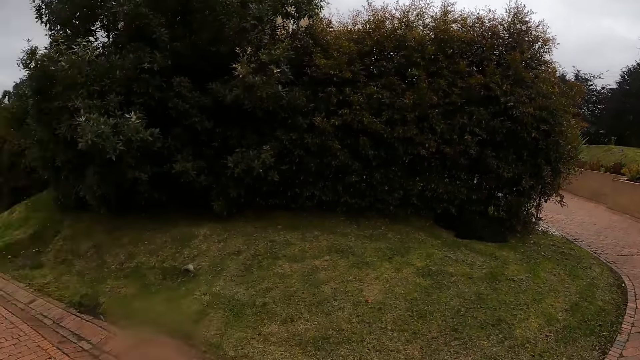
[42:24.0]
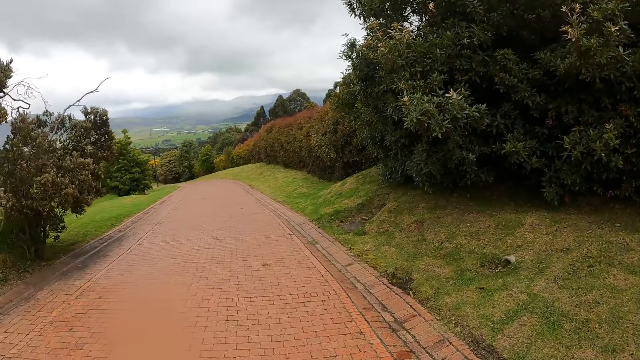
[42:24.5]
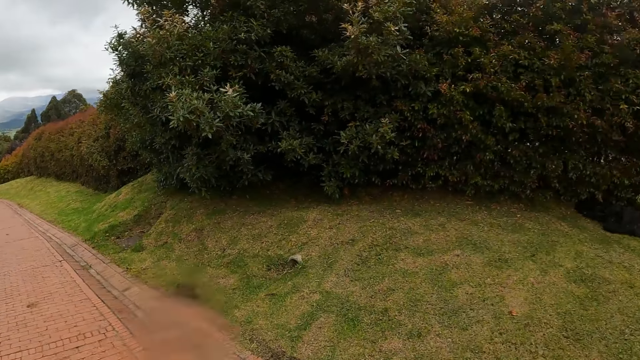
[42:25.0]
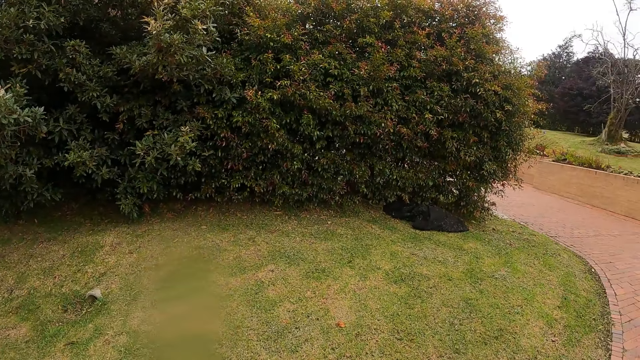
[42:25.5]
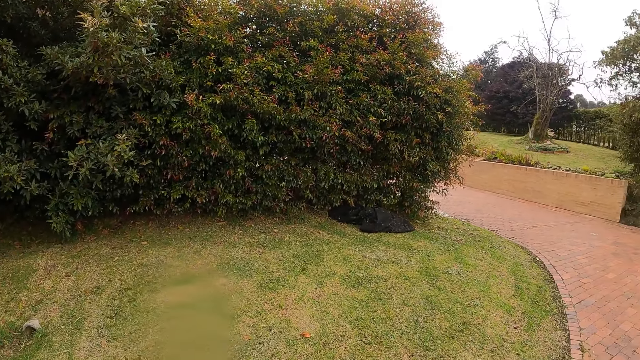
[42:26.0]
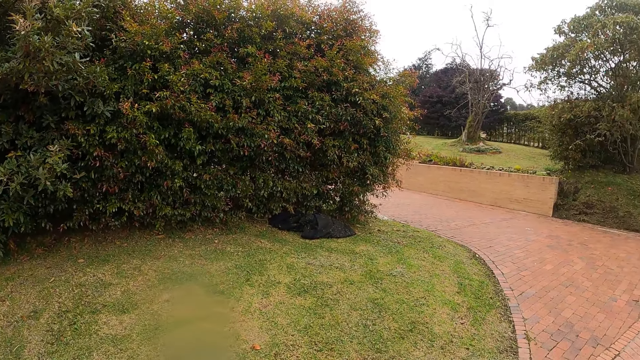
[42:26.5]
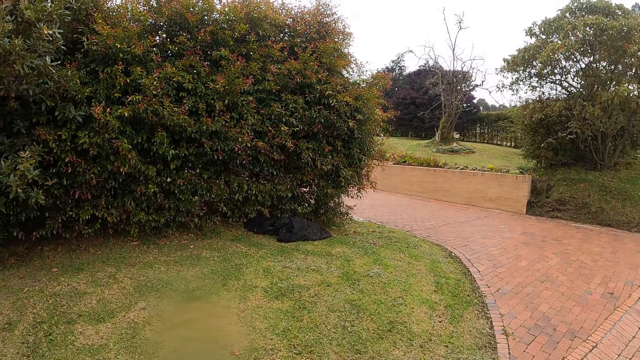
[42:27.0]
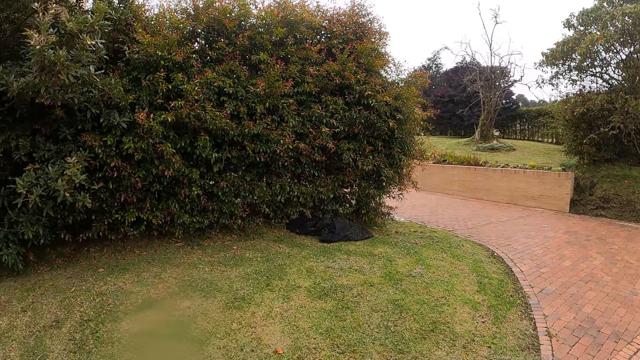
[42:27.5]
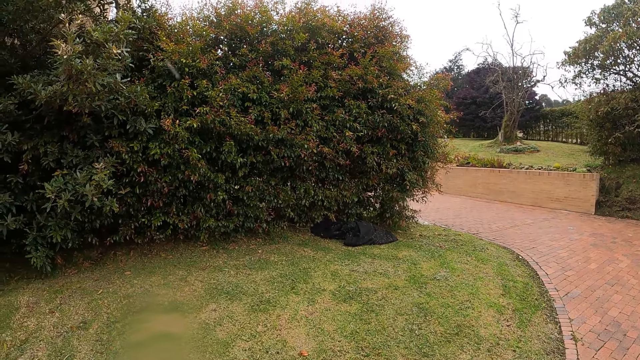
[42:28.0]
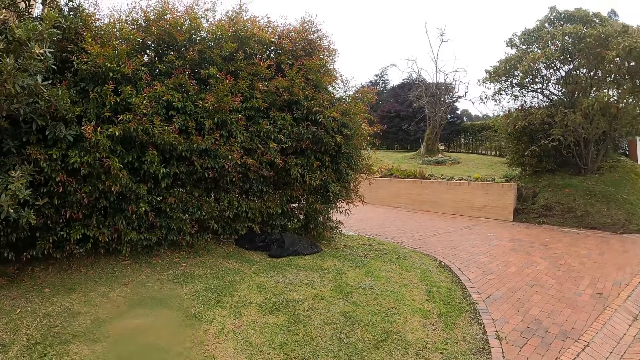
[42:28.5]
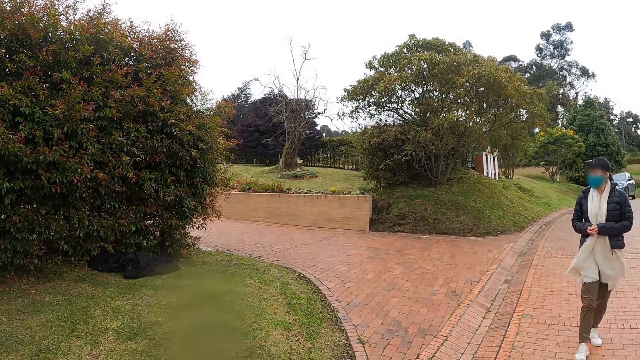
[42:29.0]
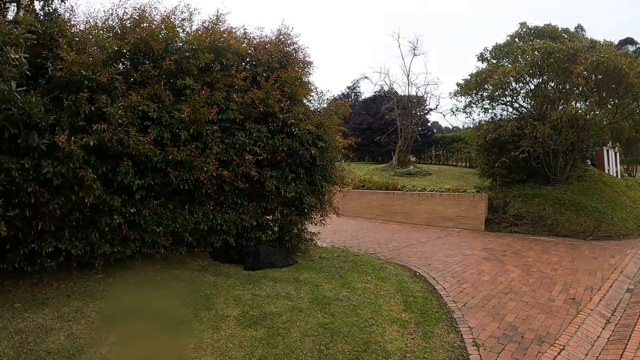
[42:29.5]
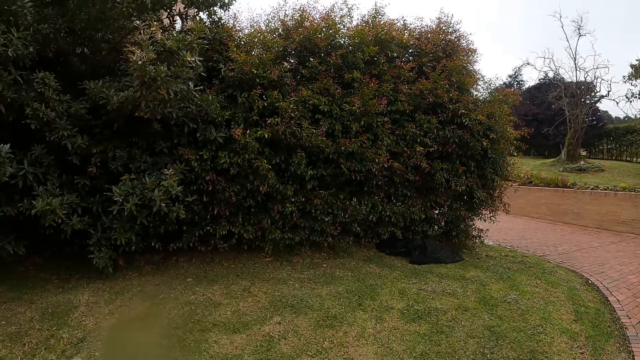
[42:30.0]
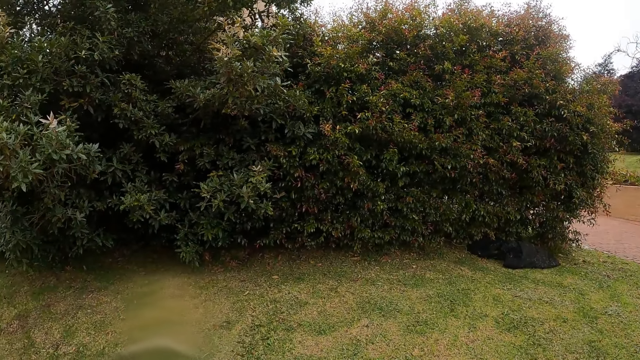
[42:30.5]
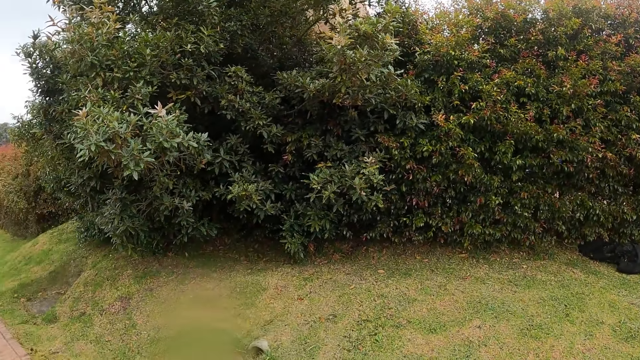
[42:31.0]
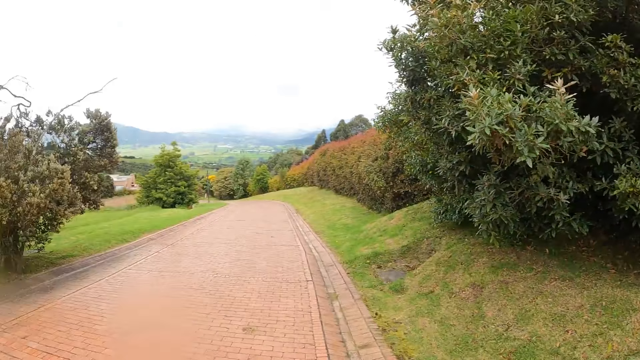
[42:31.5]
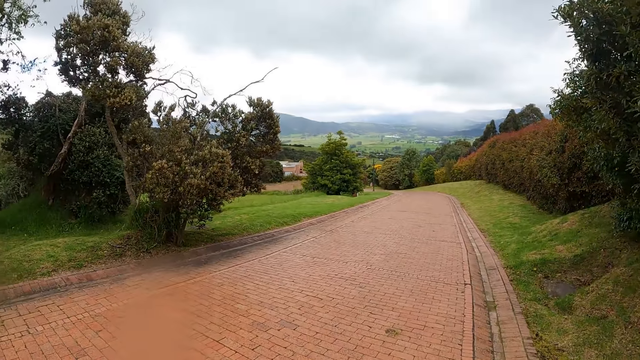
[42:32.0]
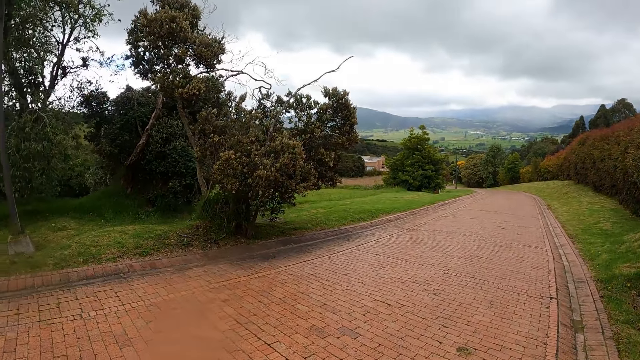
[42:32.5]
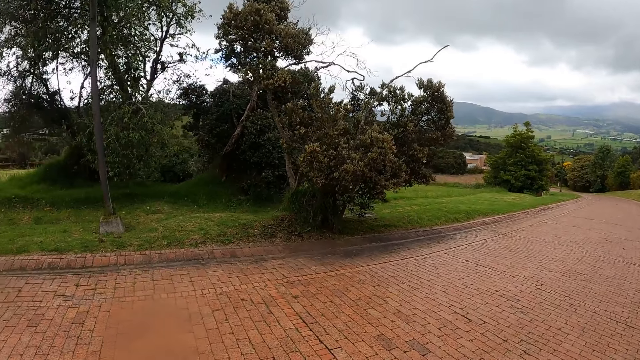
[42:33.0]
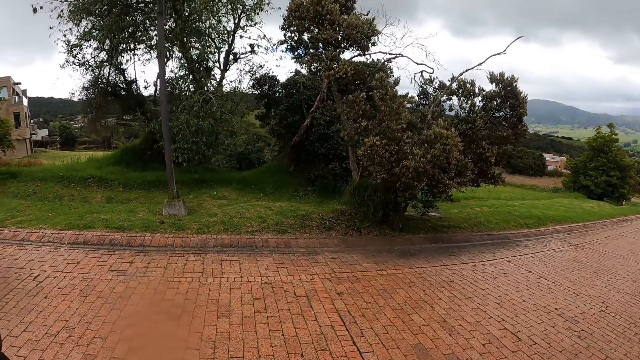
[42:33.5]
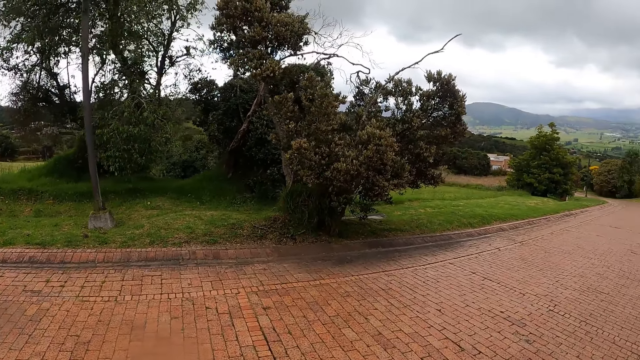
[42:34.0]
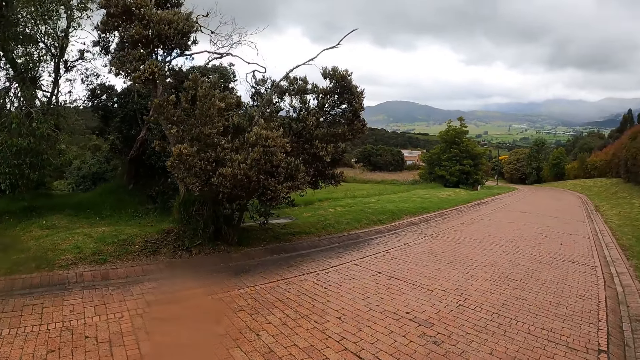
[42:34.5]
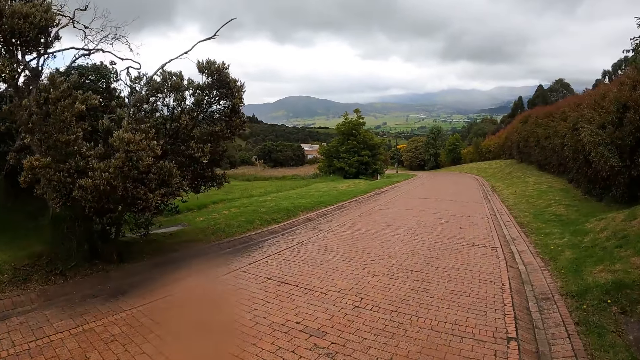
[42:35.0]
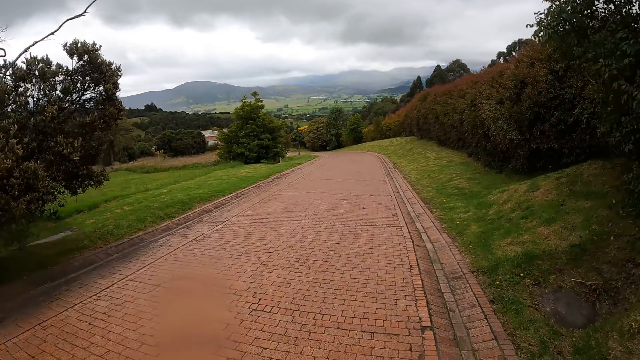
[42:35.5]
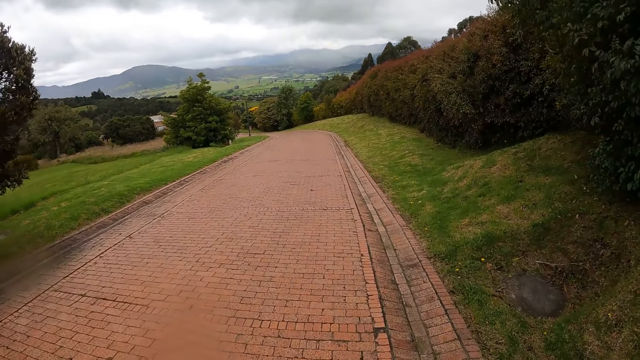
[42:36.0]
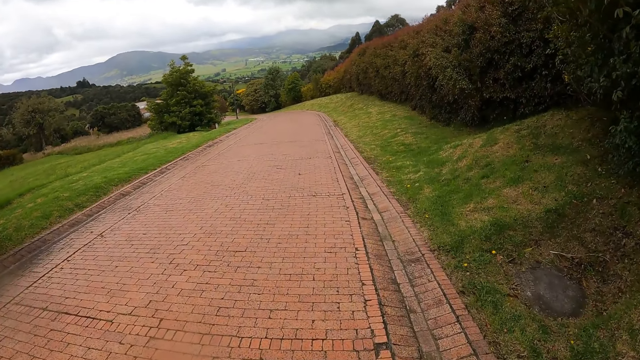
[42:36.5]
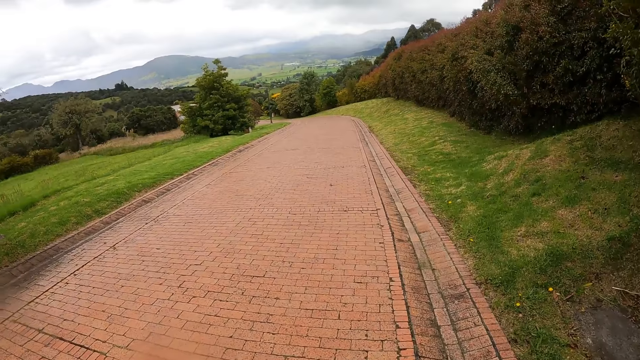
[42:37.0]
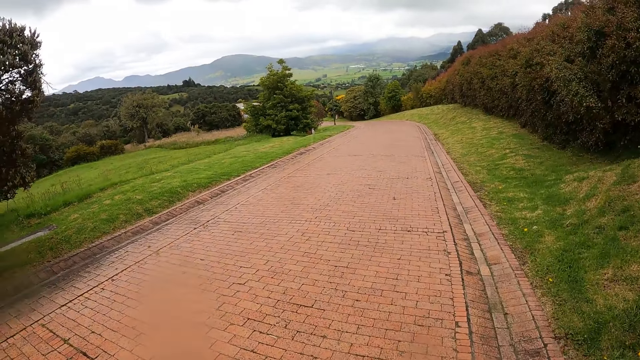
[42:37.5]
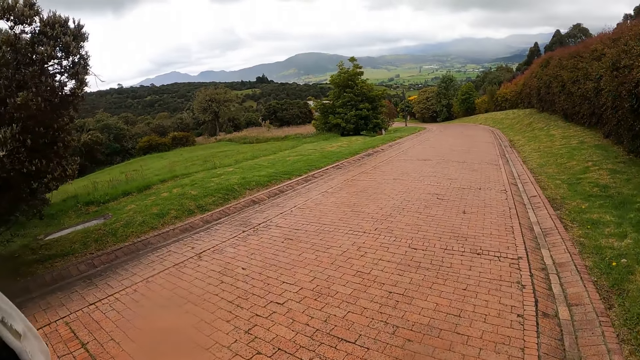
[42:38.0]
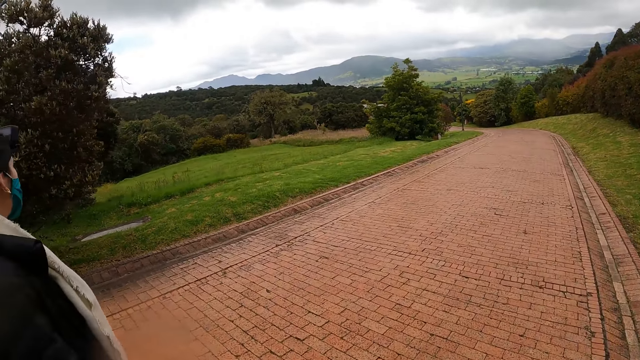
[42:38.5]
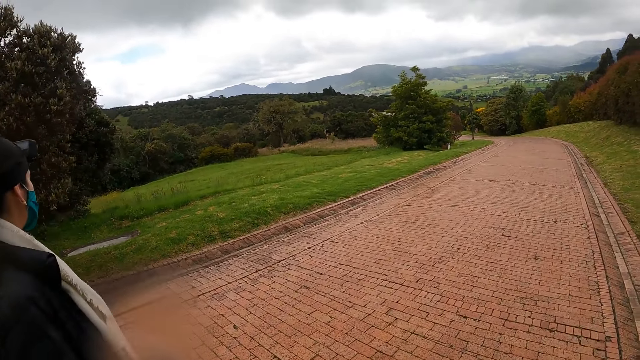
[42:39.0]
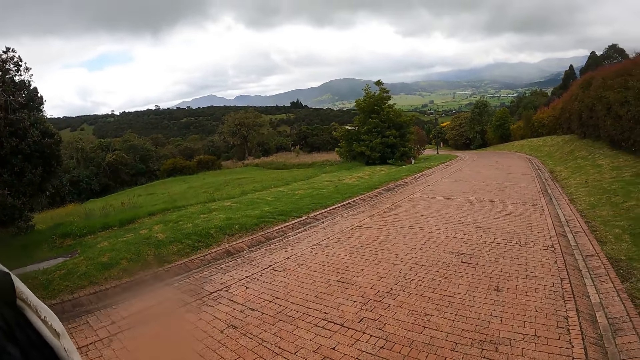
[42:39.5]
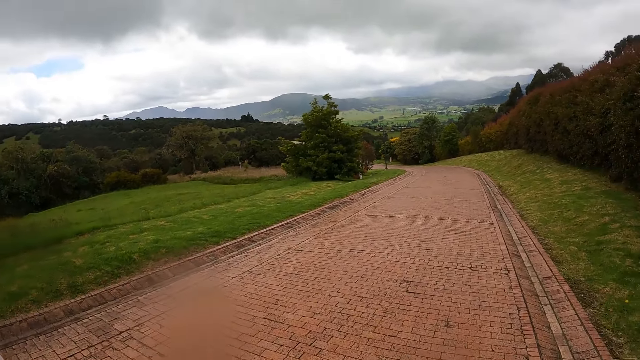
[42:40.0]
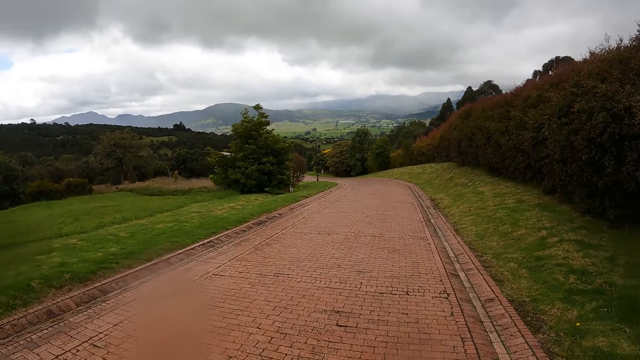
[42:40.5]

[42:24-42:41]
The camera wearer walks down the pathway with the woman.

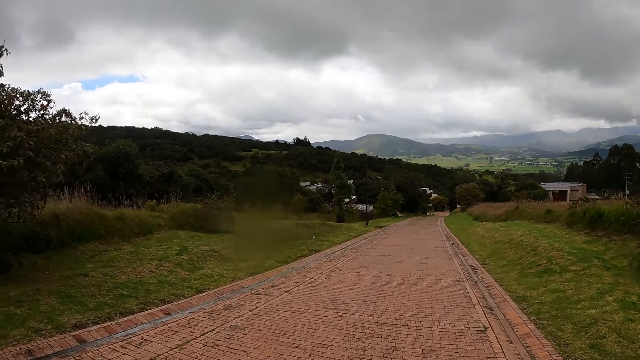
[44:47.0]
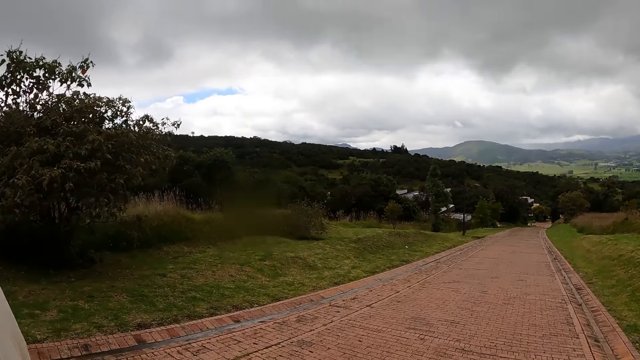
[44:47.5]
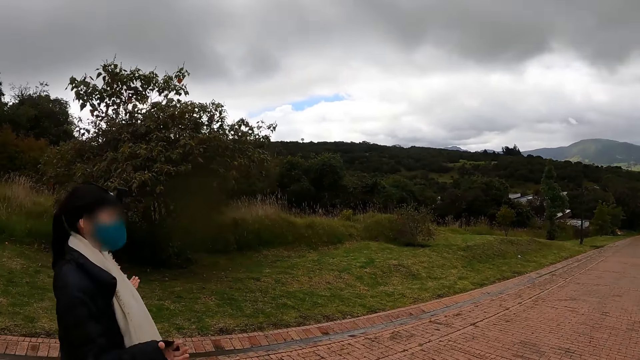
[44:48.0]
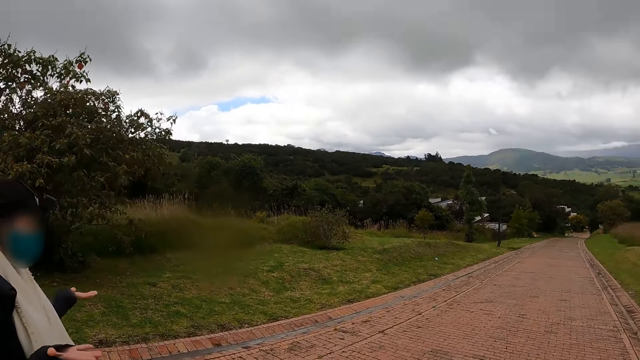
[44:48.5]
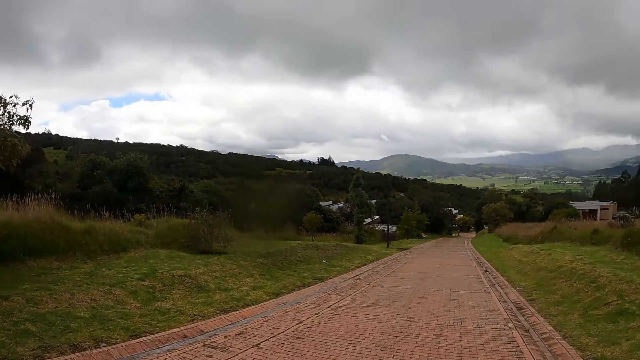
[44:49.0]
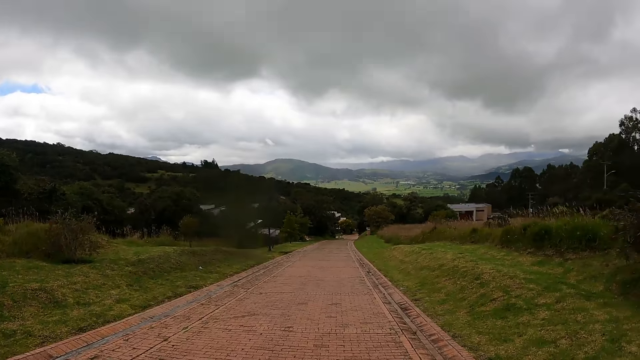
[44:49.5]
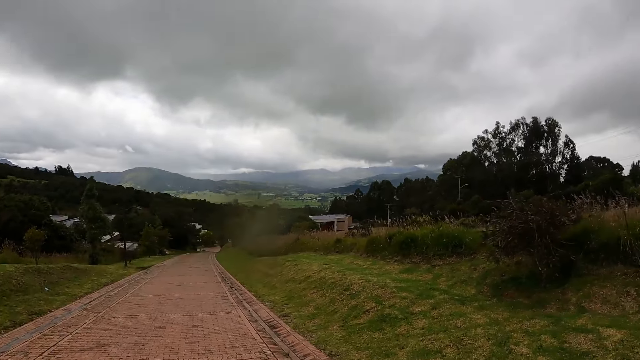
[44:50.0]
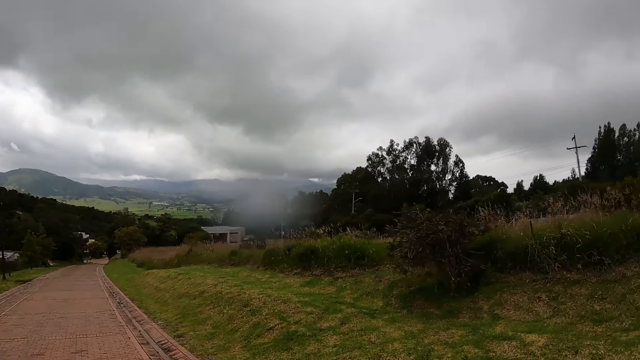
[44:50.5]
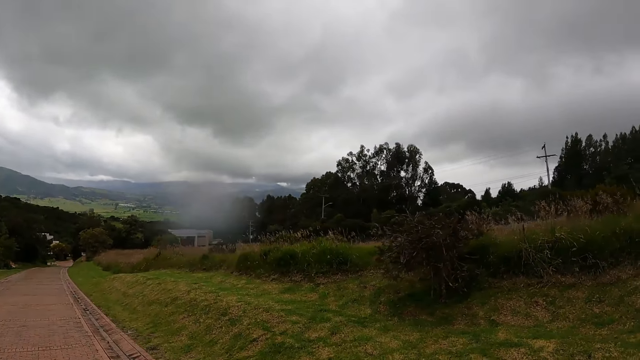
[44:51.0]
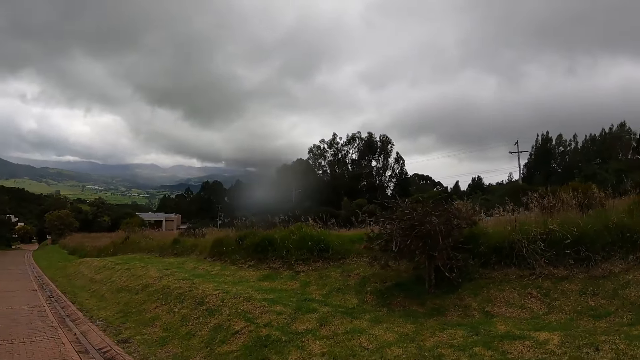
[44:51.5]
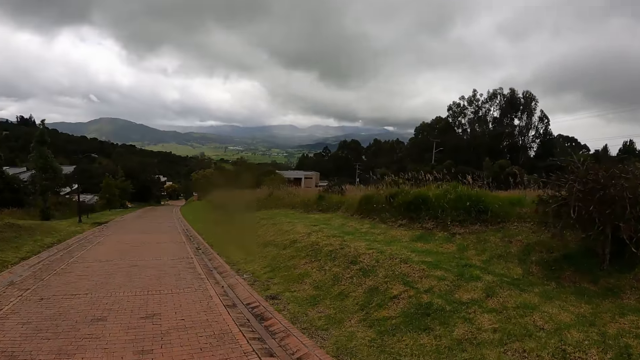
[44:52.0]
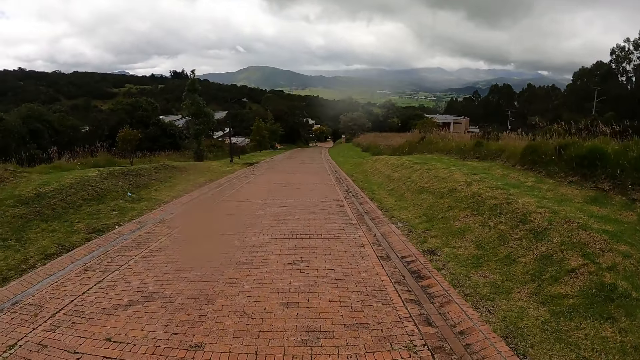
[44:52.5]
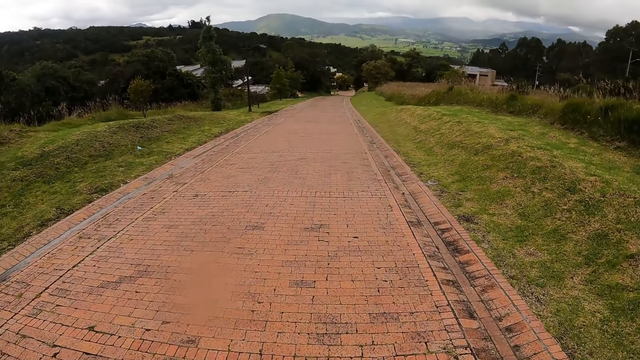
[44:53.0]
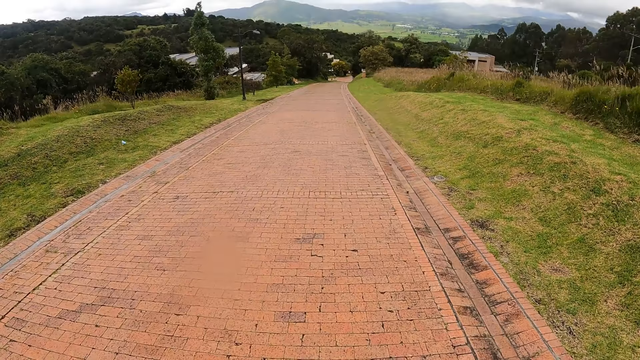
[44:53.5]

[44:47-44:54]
The lady gestures to the camera wearer.
